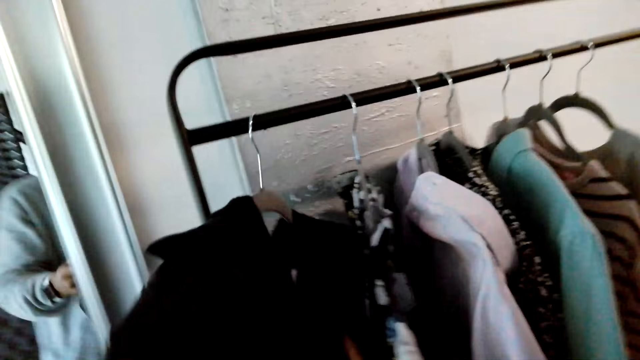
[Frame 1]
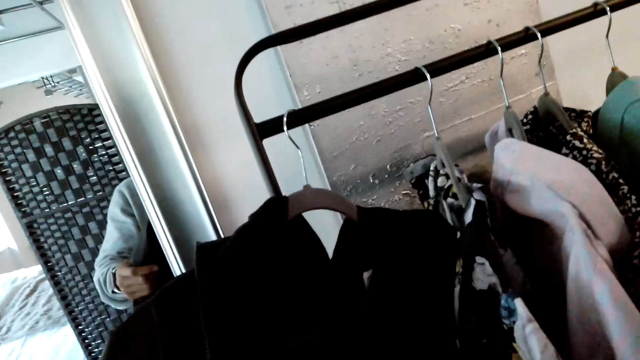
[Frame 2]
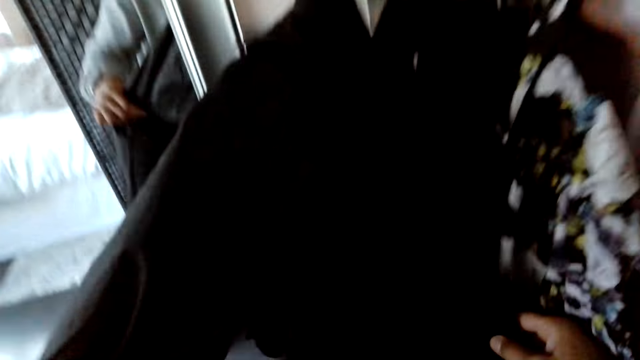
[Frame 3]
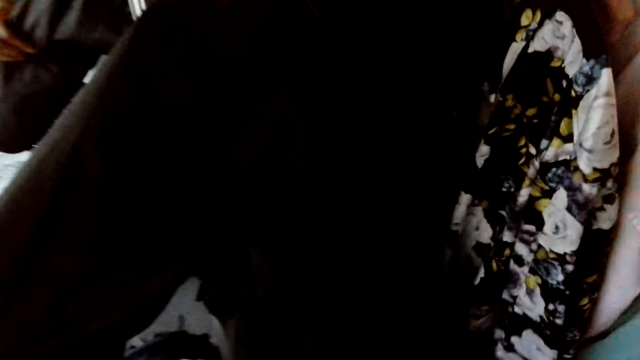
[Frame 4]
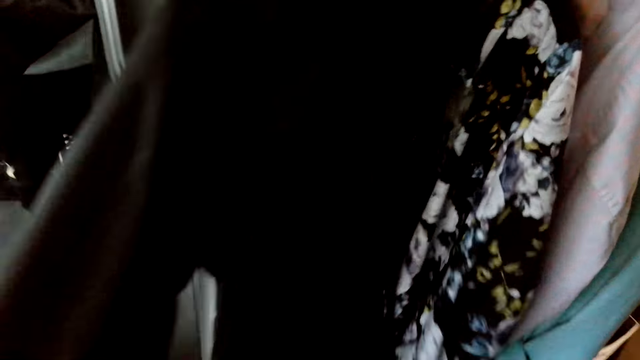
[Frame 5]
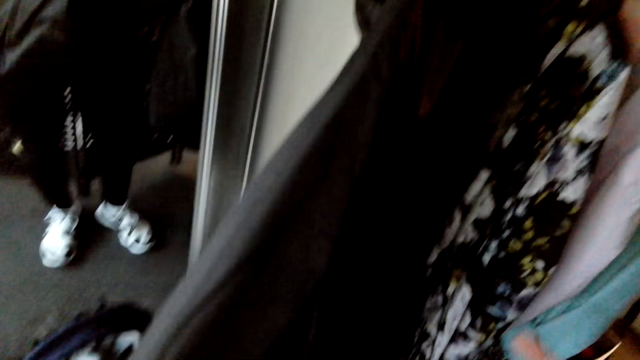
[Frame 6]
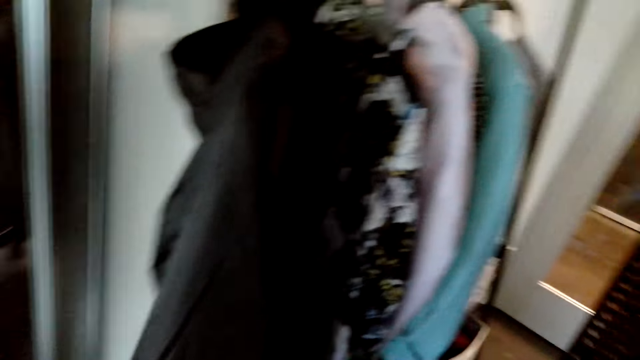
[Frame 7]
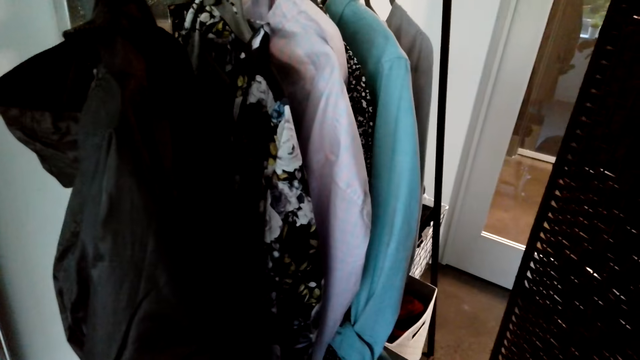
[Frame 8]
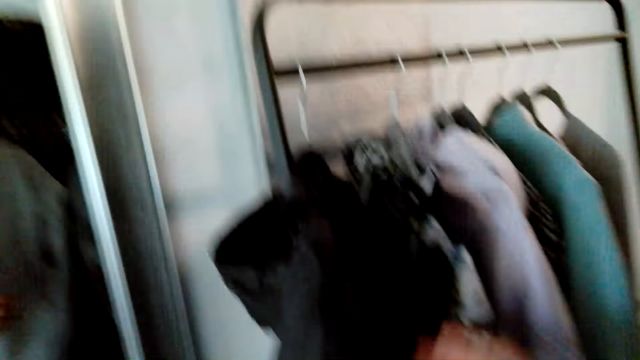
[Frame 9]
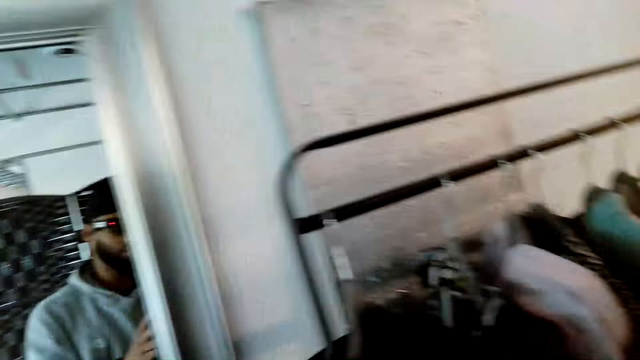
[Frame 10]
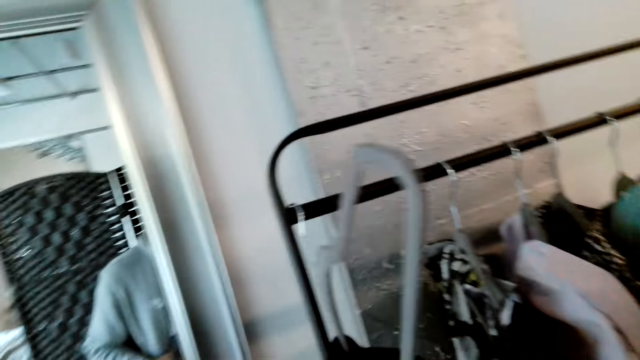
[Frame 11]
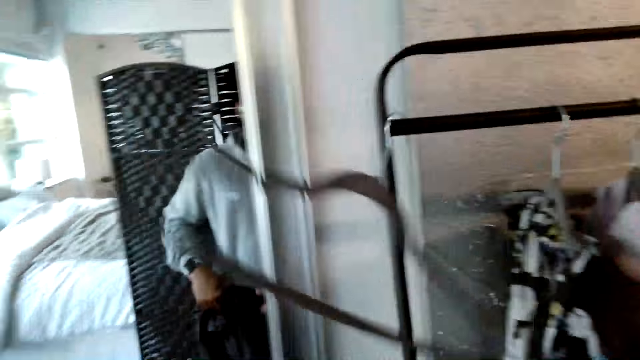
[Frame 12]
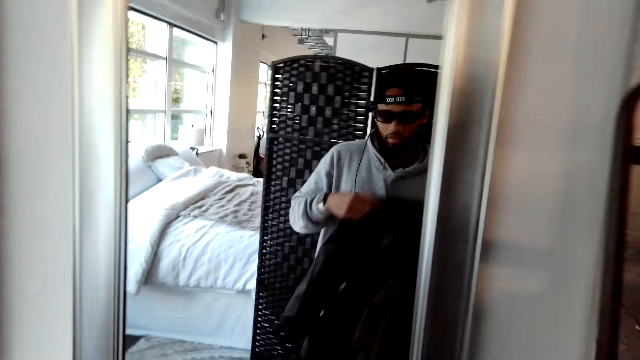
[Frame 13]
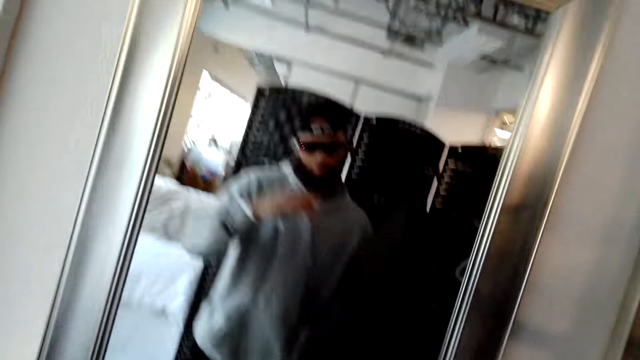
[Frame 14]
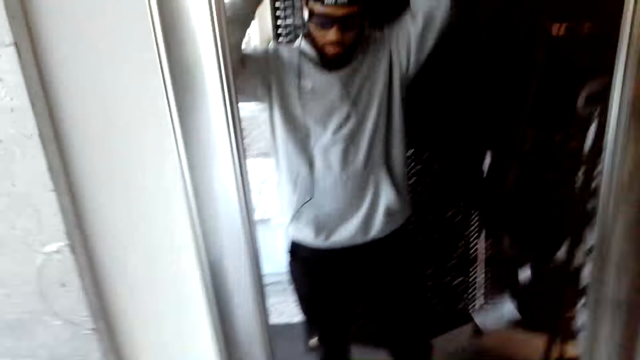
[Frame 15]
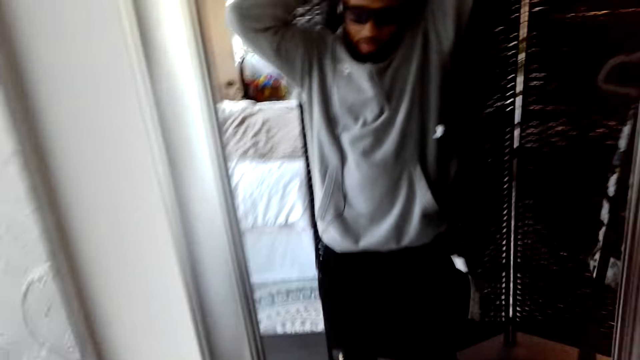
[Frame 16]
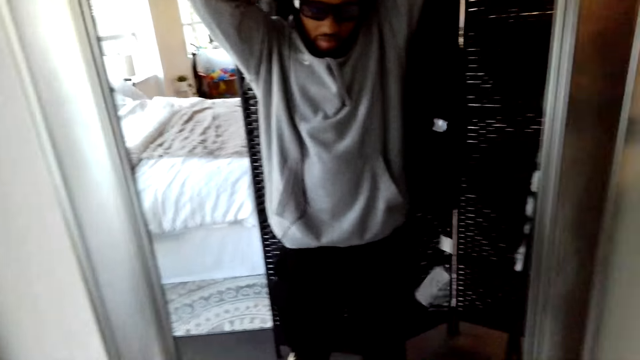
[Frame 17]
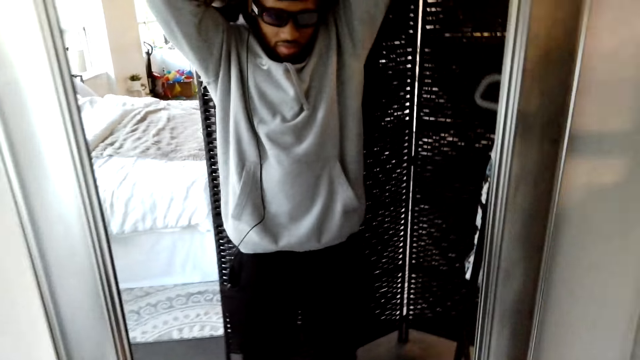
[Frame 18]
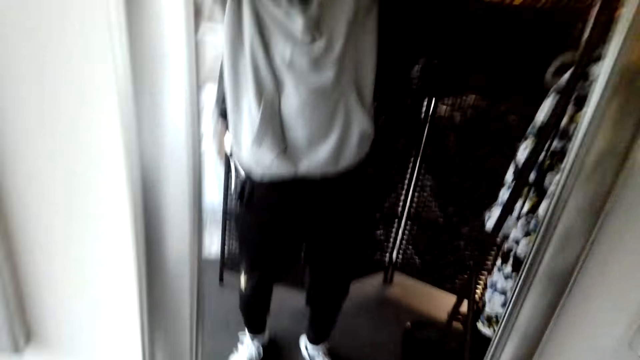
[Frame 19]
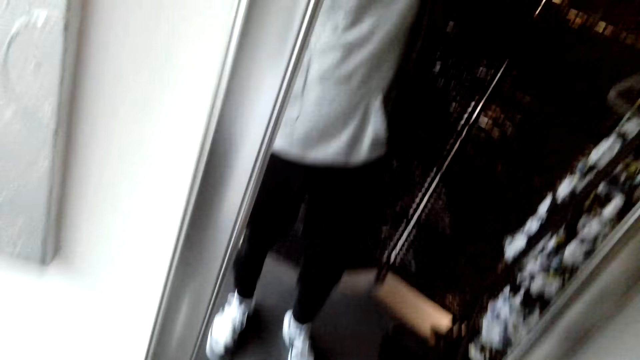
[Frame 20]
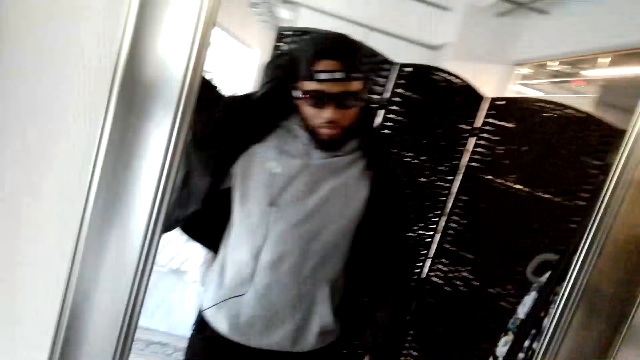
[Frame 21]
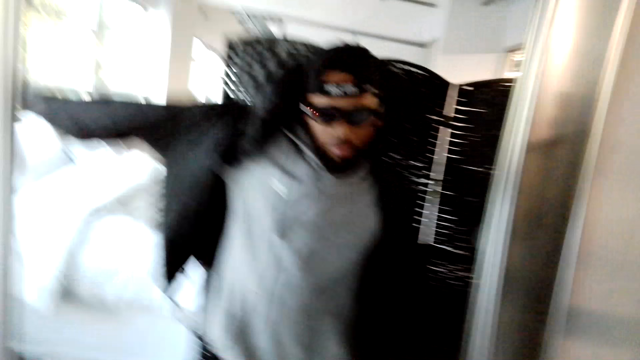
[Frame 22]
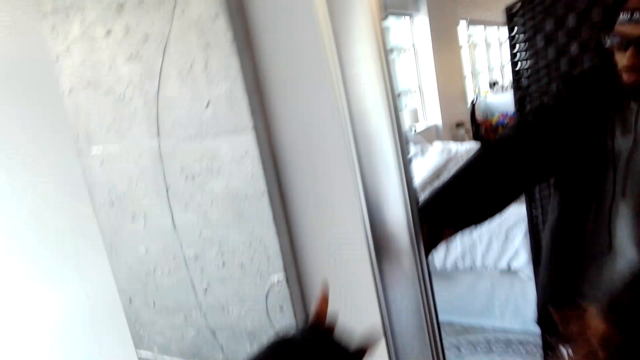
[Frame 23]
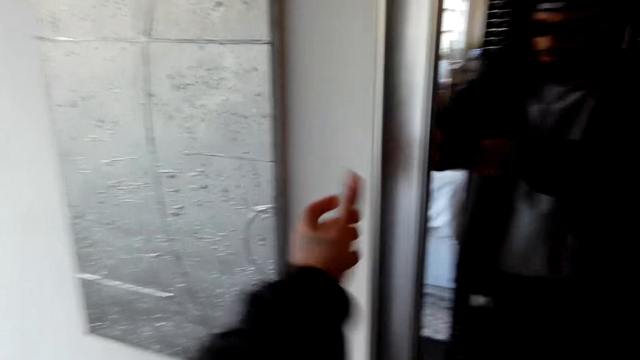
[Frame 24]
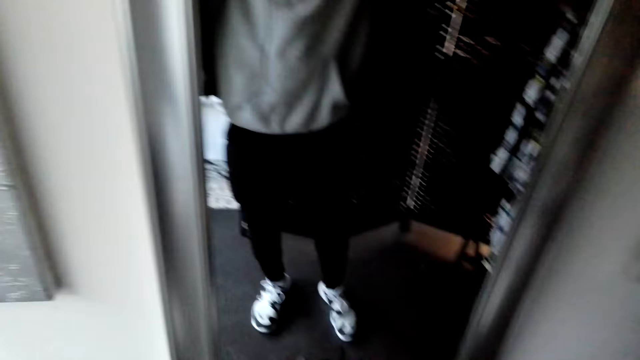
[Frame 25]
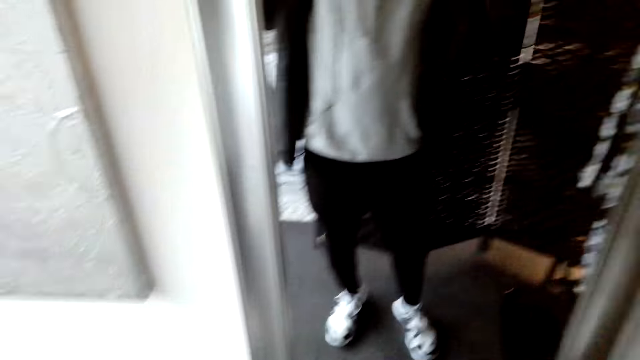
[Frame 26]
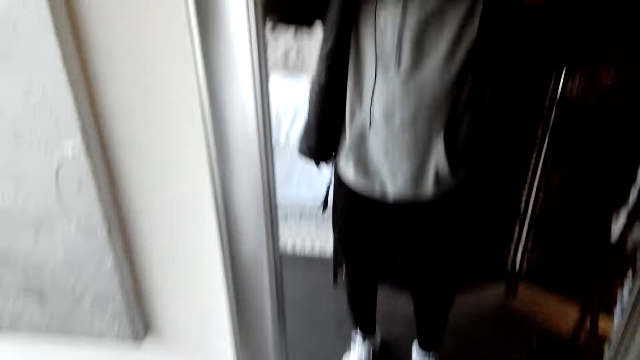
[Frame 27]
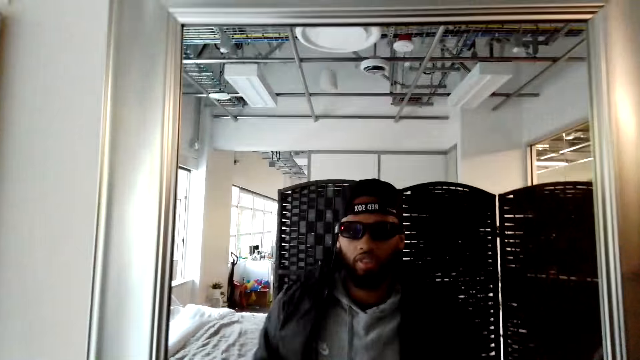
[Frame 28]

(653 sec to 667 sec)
The camera wearer converses with a man. They pick a jacket. They wear the jacket.

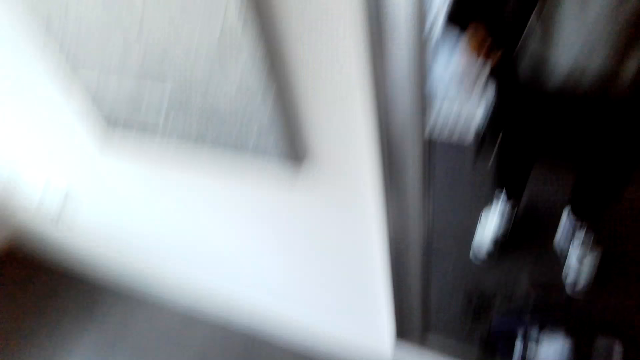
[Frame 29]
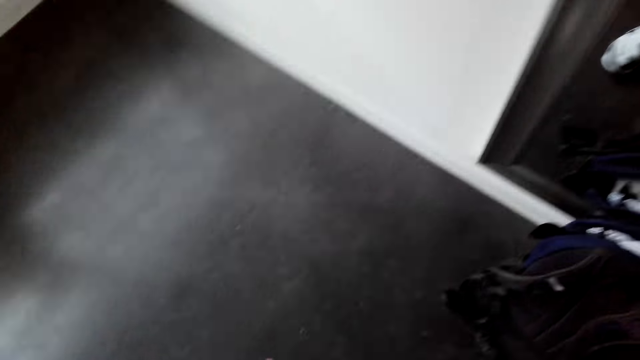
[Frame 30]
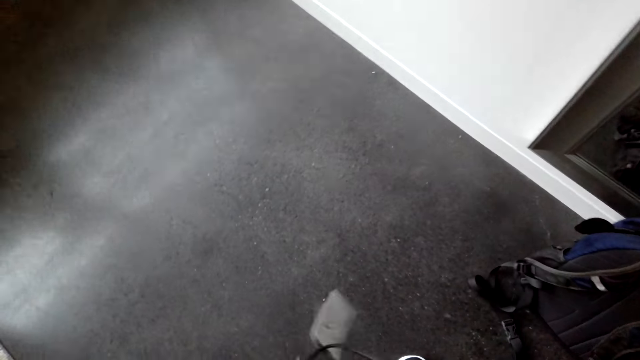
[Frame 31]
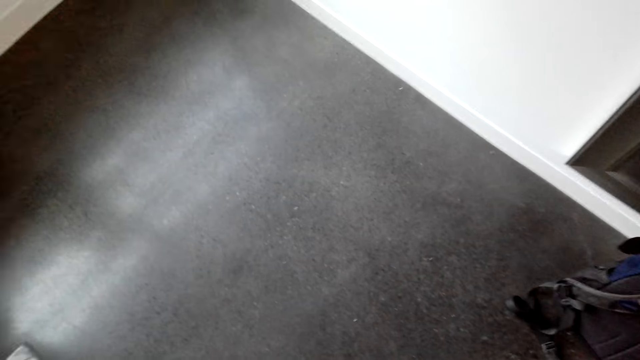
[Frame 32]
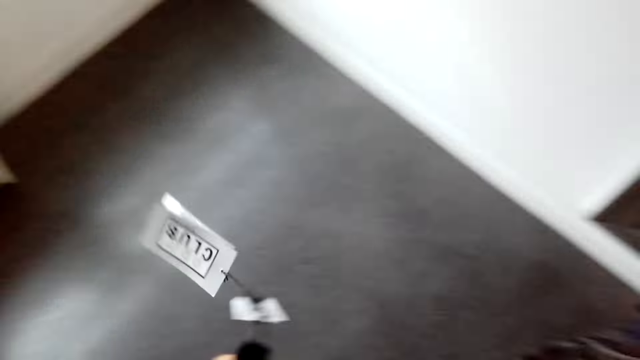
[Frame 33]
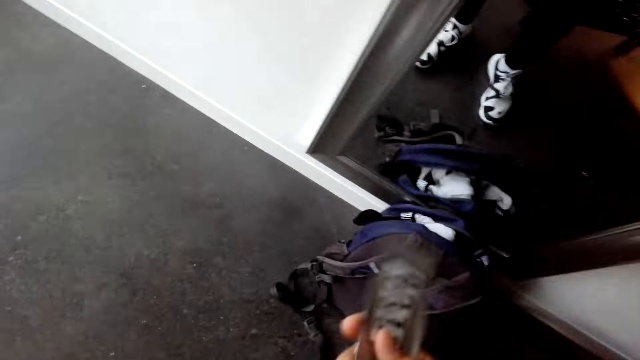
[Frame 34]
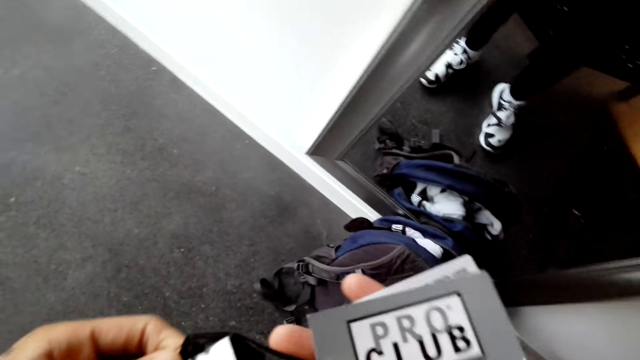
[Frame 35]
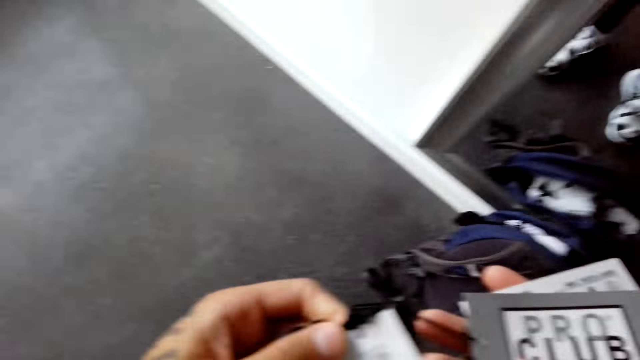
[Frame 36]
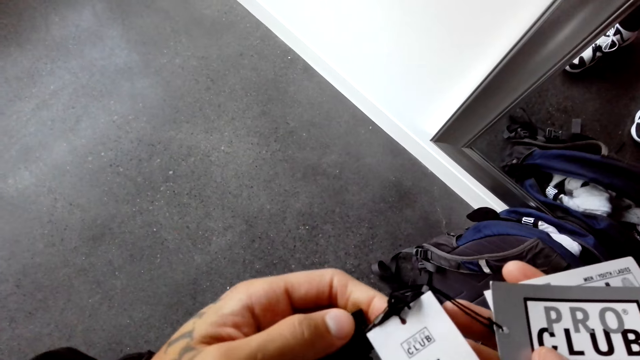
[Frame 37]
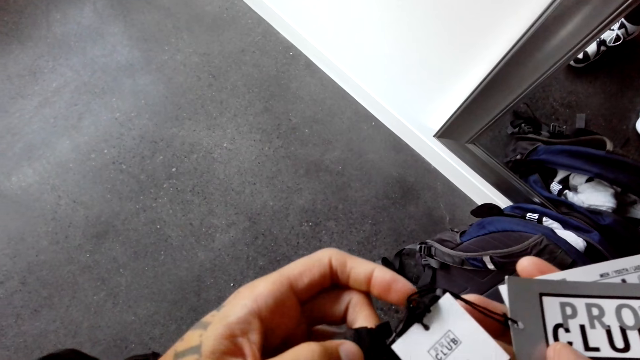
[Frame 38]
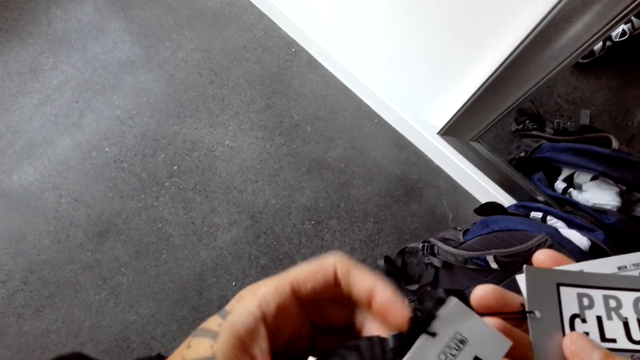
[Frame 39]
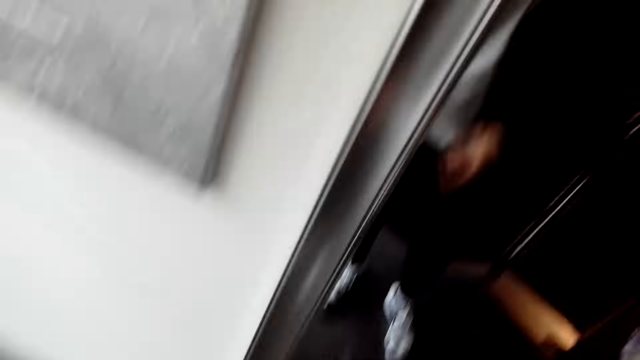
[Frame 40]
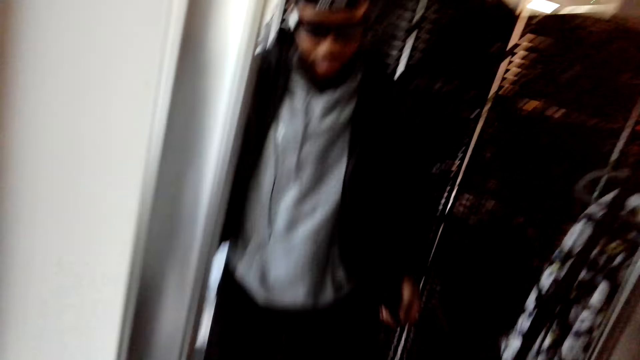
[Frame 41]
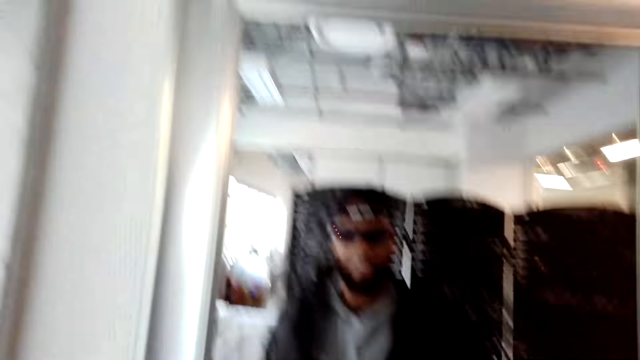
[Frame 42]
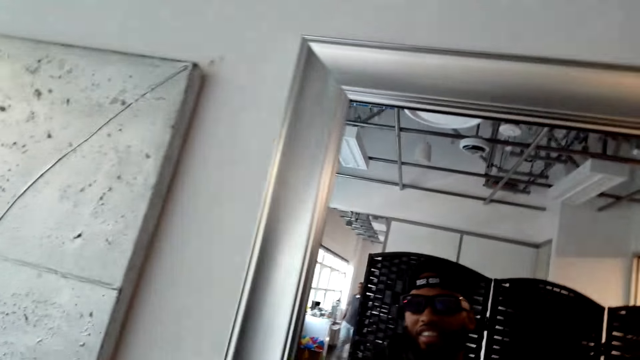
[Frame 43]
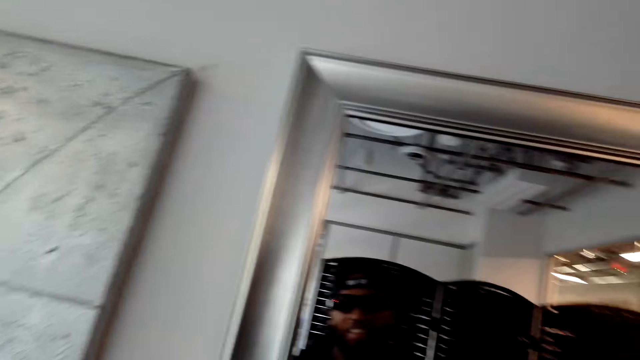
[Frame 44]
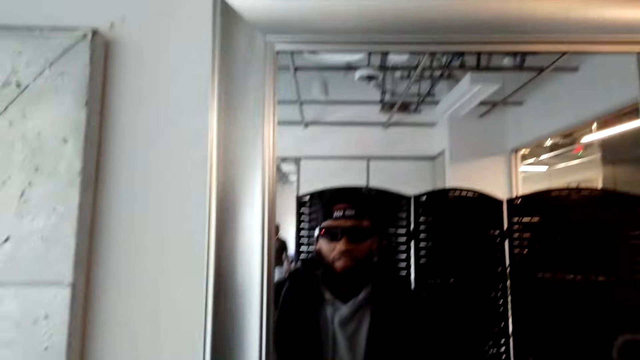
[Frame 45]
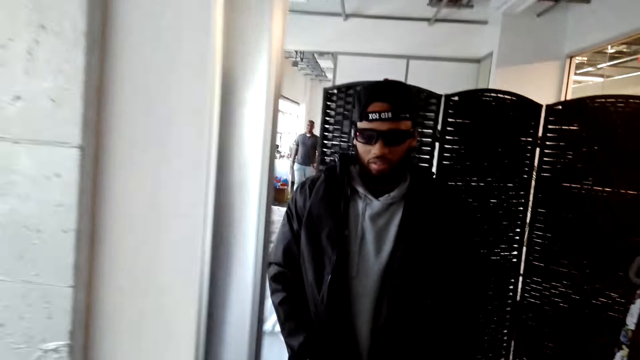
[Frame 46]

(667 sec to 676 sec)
The camera wearer checks the tag. They converse with a man.
